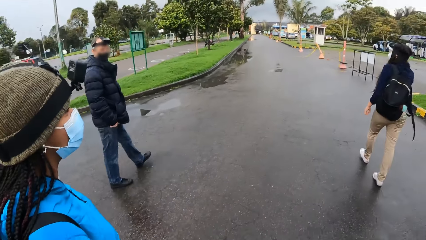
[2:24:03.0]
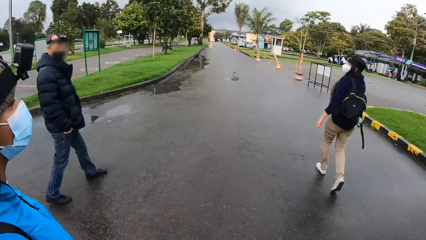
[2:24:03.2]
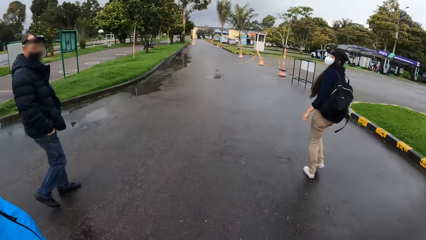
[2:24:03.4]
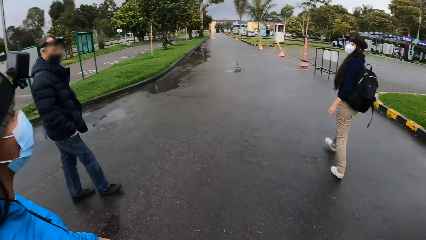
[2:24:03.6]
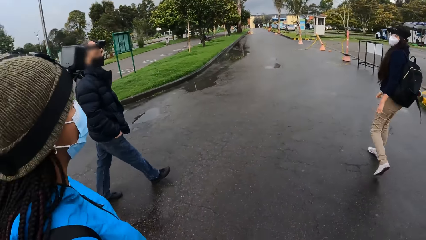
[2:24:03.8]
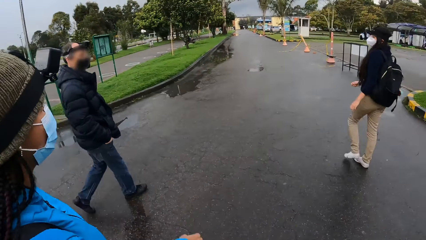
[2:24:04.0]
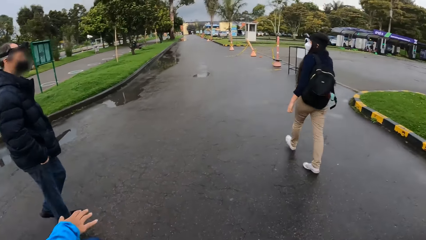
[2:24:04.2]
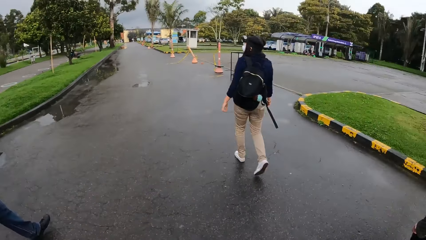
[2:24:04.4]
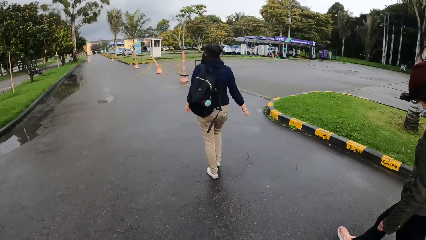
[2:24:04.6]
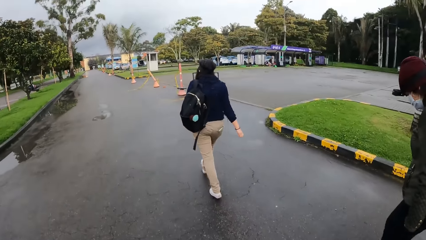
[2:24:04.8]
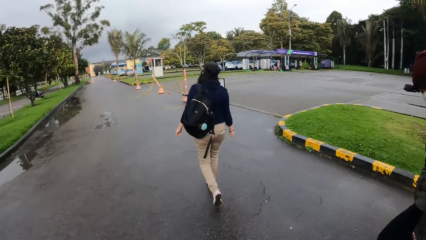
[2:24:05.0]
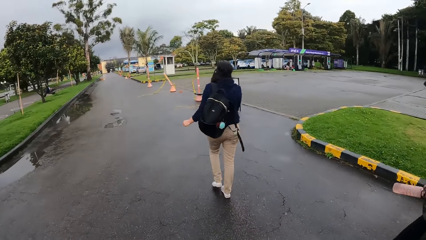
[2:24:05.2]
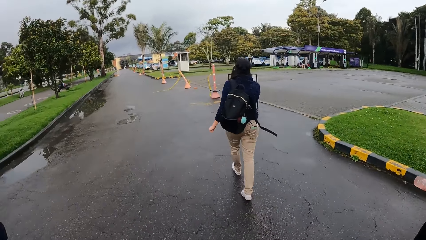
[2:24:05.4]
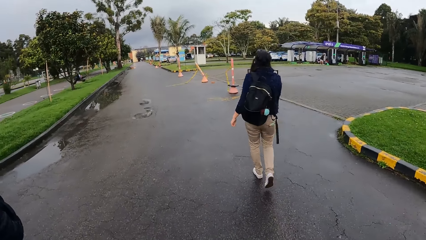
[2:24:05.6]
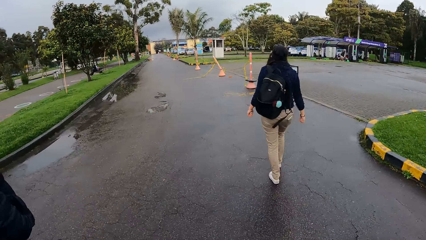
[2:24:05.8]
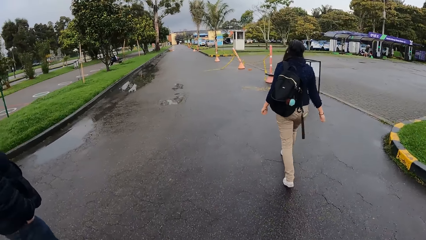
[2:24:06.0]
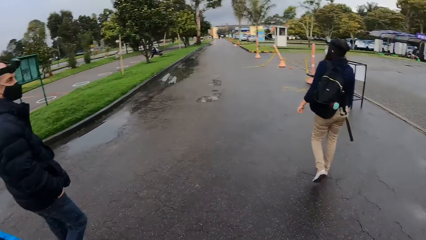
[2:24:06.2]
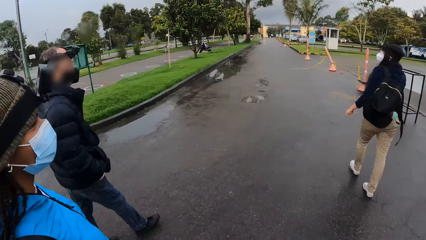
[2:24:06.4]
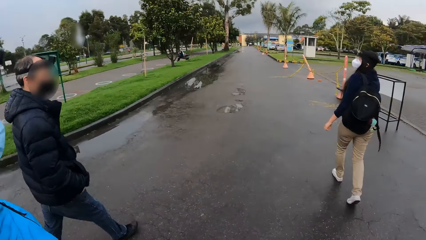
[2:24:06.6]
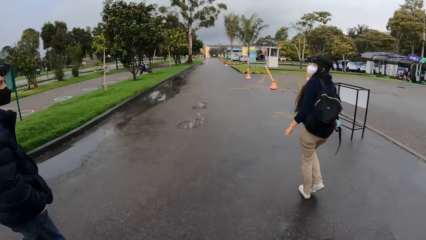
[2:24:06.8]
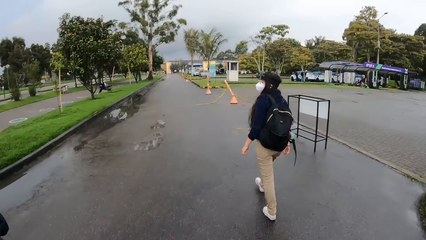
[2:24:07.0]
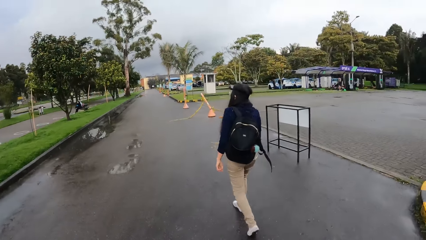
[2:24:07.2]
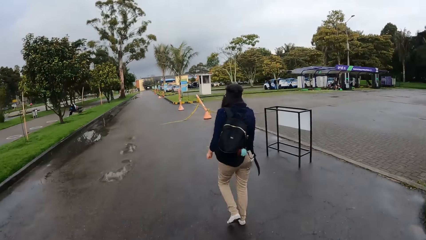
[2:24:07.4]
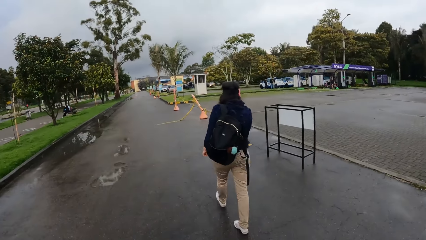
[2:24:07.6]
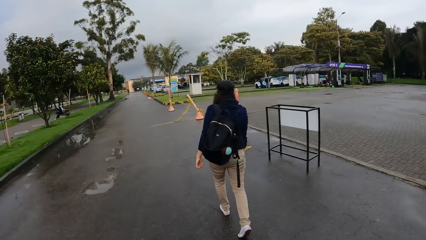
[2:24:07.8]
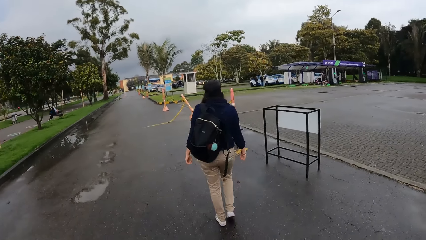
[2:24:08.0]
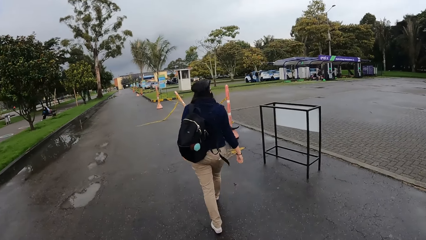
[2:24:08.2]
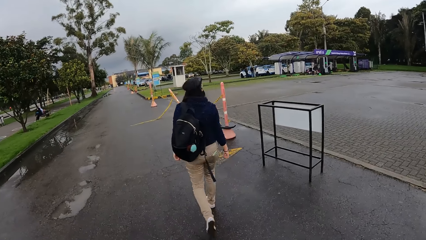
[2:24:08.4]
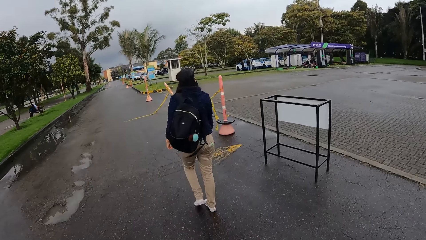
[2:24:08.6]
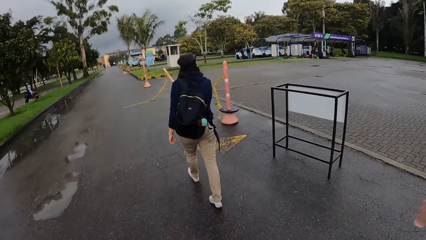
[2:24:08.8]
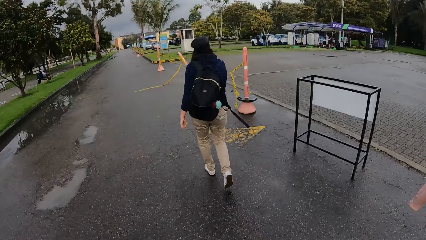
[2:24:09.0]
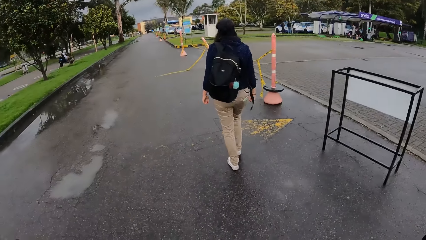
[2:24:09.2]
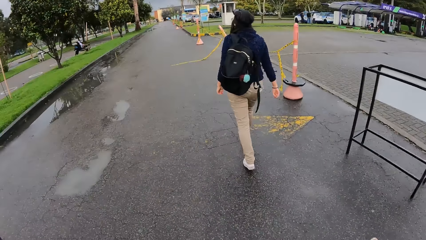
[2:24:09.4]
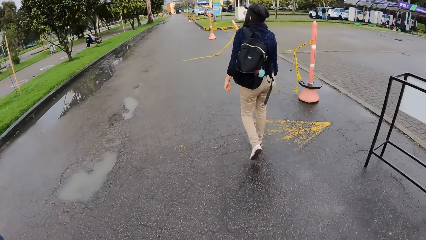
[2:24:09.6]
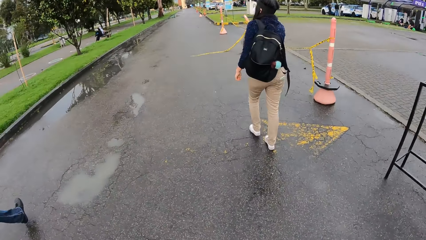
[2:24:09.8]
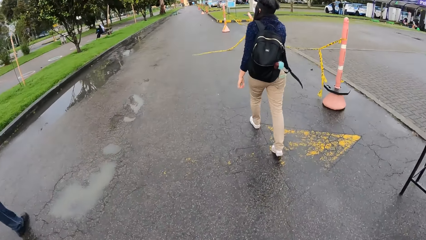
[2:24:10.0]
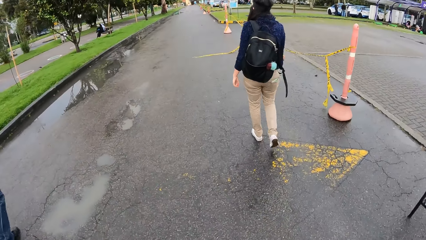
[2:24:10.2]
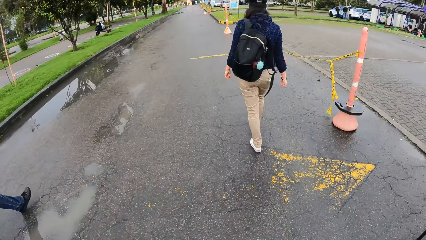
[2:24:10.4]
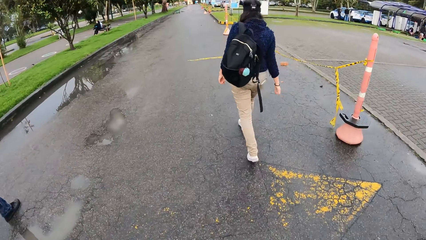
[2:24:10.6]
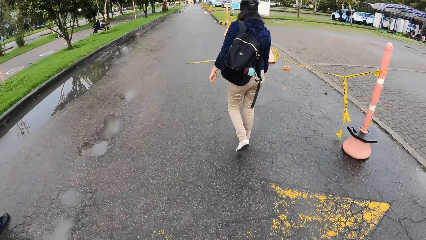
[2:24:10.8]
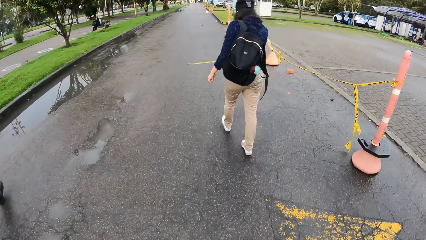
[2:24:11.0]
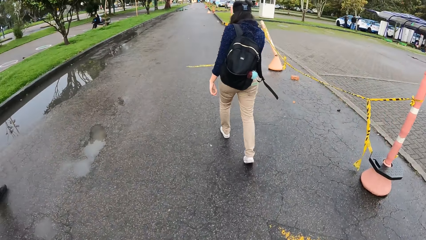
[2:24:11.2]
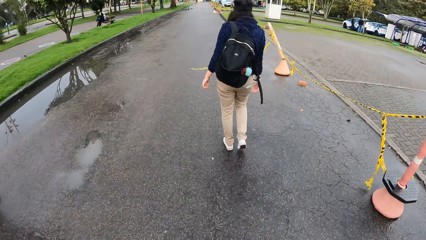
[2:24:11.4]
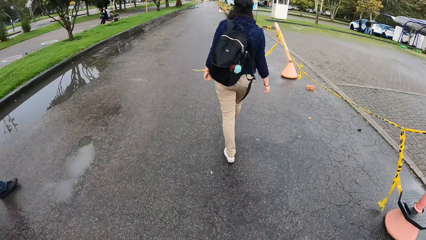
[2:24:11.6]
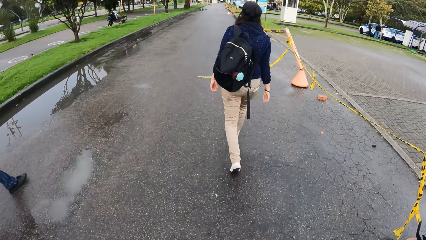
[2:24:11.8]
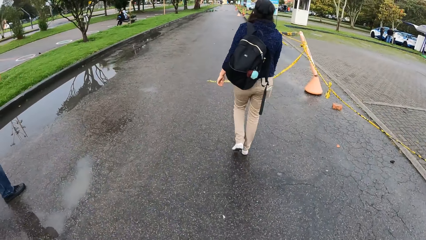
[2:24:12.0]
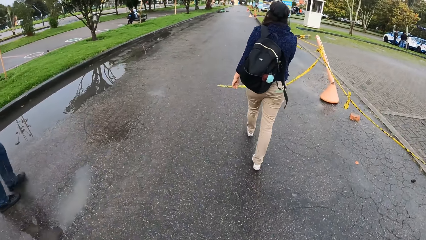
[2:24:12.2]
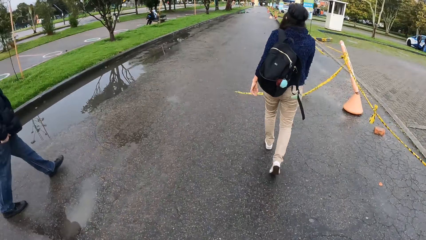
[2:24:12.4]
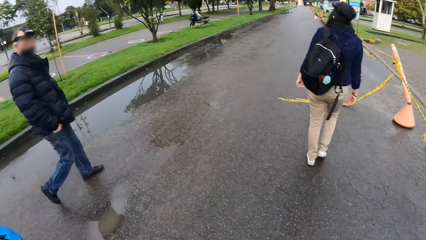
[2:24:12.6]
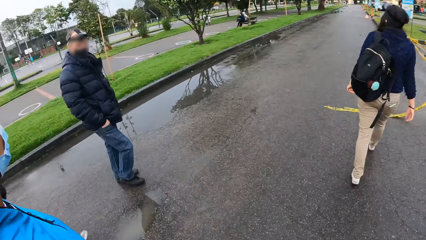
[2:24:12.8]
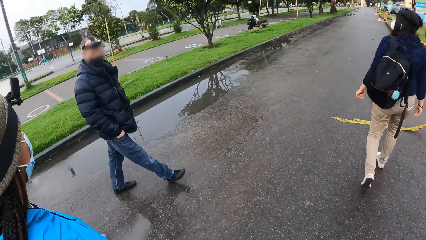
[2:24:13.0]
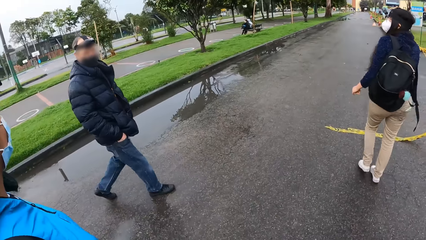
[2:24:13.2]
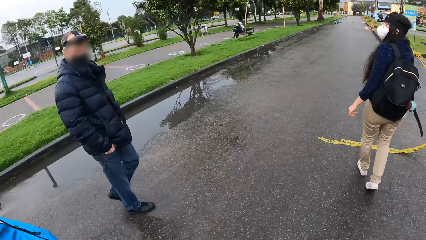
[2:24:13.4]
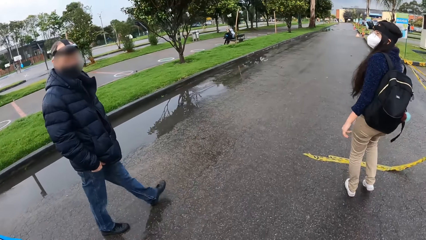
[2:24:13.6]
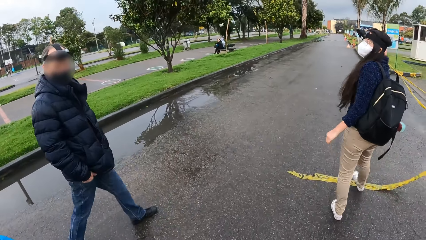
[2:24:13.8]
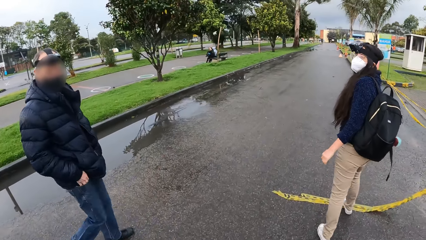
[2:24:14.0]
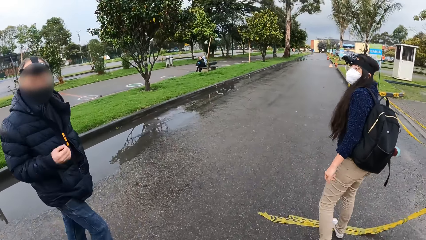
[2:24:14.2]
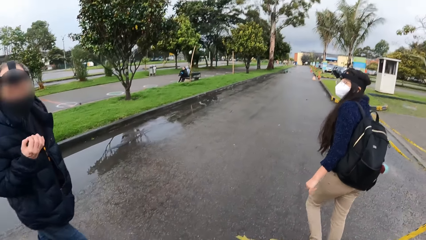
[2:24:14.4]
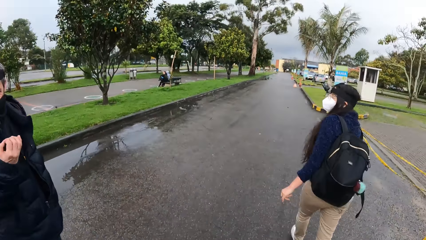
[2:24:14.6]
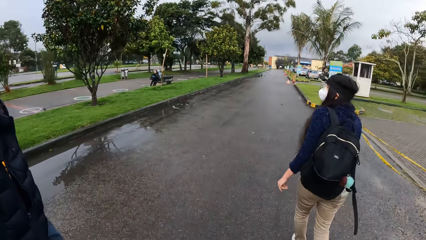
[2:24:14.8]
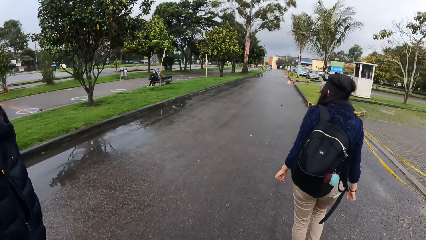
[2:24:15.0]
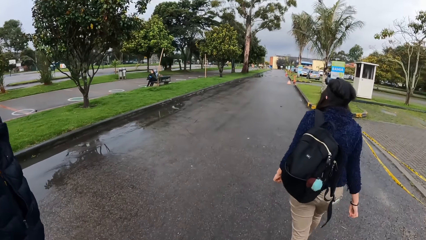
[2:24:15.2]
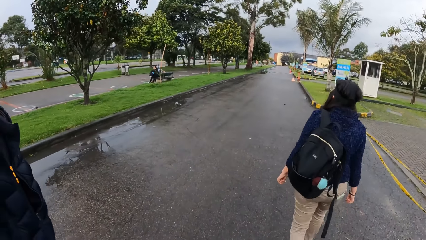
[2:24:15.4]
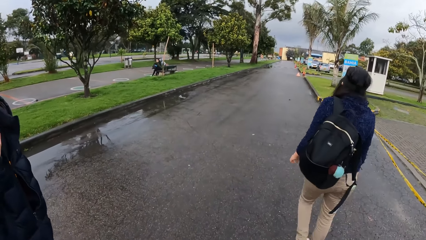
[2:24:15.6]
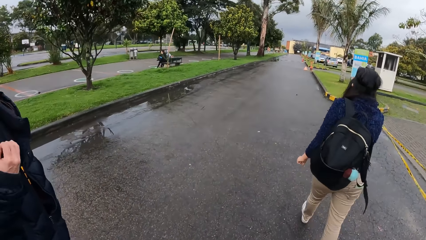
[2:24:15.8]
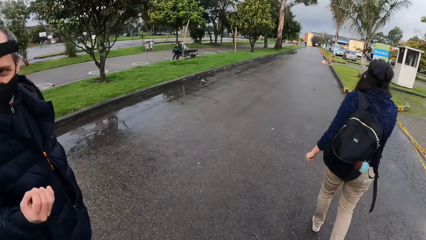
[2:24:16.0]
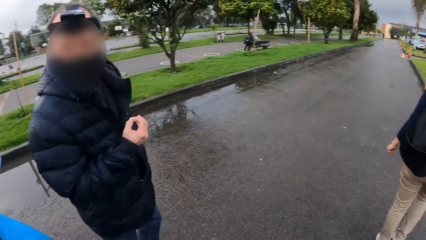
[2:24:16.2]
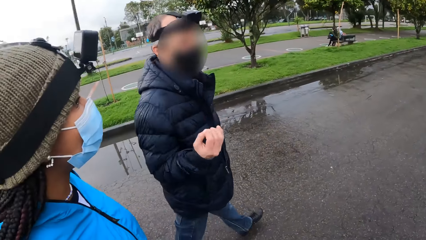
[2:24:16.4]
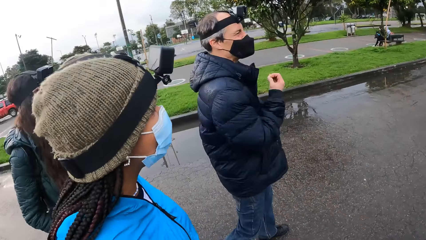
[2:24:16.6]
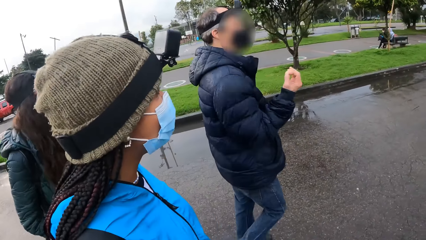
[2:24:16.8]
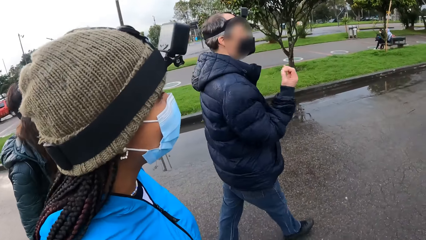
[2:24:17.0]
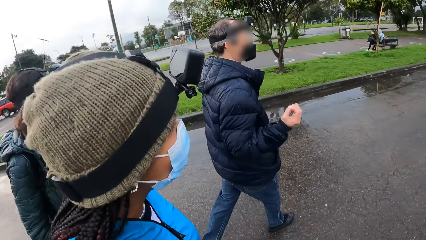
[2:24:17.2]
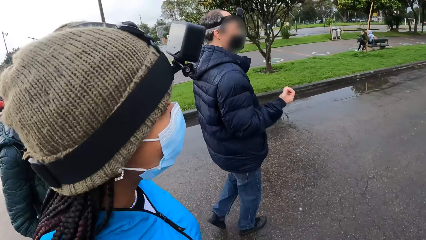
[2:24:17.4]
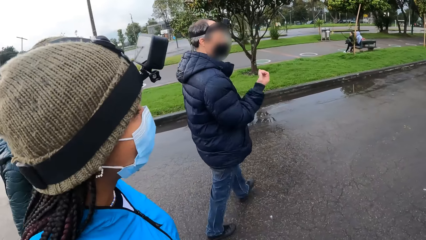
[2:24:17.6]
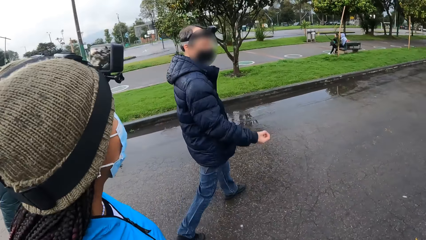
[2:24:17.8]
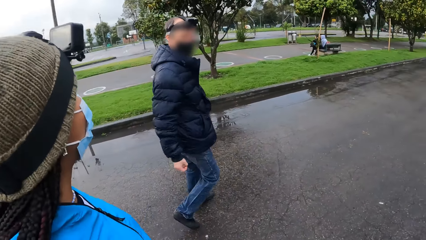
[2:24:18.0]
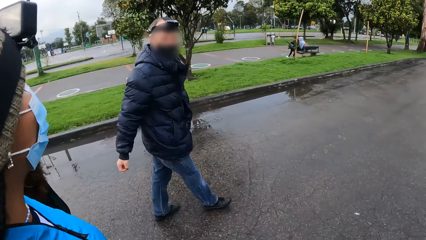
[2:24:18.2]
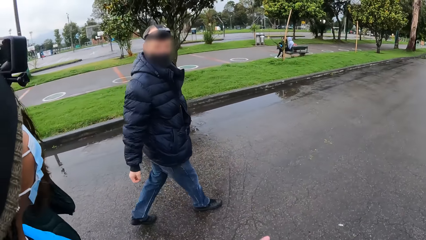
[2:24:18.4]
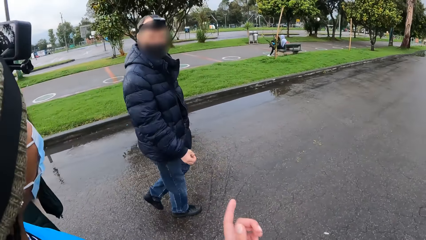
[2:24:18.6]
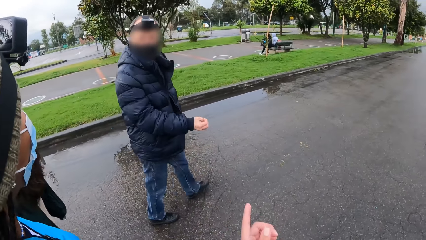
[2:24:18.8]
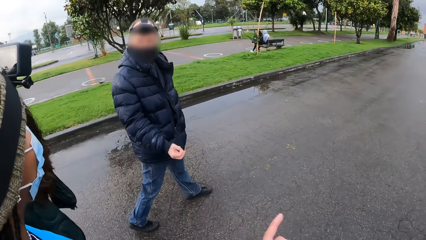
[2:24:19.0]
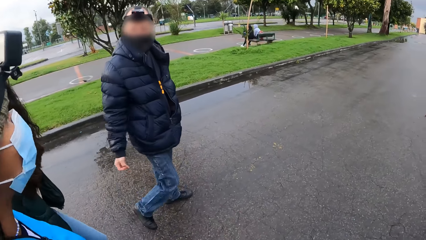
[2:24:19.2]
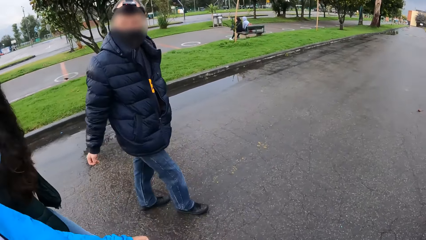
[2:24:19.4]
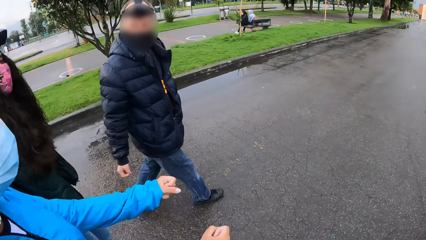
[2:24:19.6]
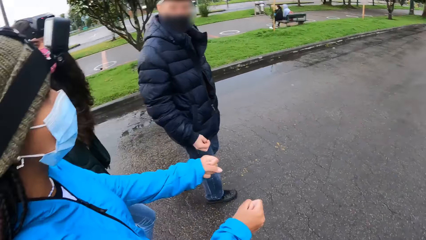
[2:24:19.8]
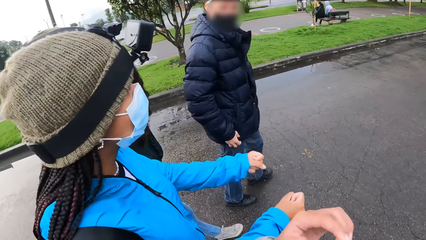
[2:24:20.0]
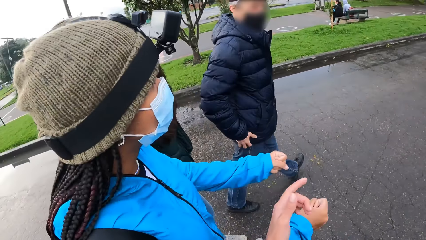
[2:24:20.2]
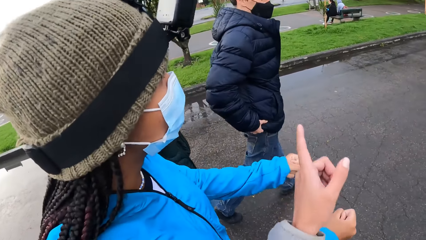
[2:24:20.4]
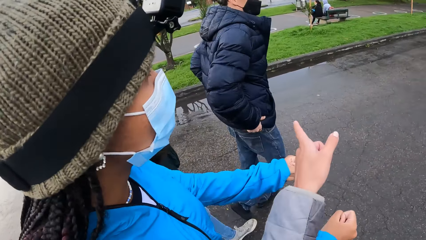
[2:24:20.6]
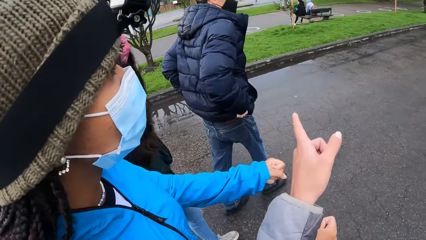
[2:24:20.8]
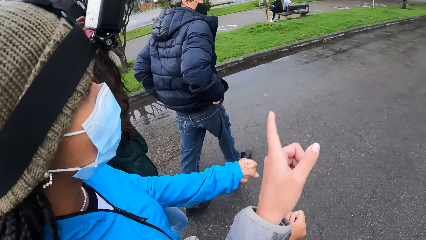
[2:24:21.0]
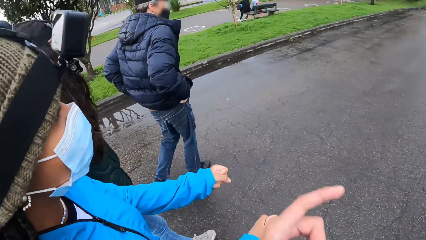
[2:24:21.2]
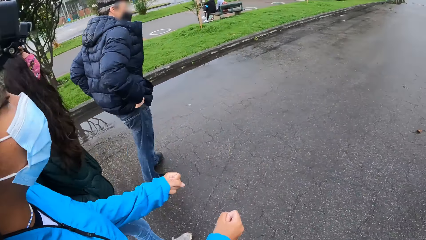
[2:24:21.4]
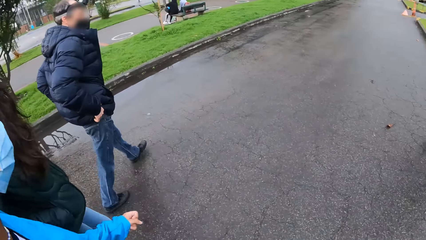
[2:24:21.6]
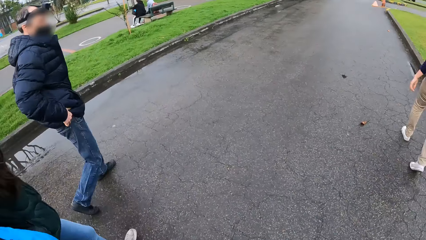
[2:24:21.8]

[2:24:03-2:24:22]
The camera wearer walks on the road. They dialogue with a person. They converse with the group of people. They walk on the road and point out.
